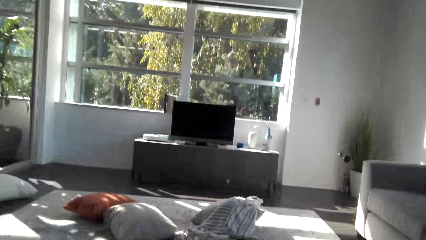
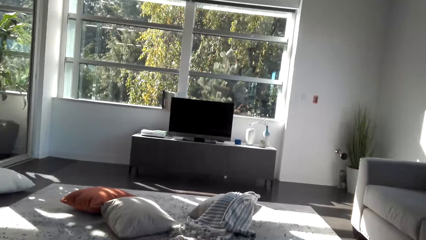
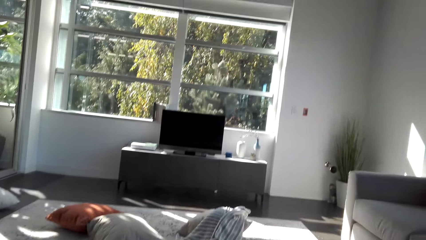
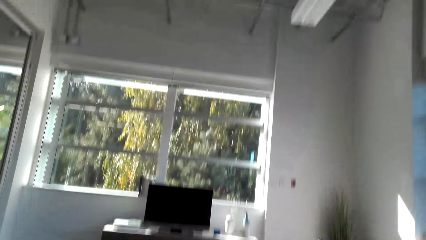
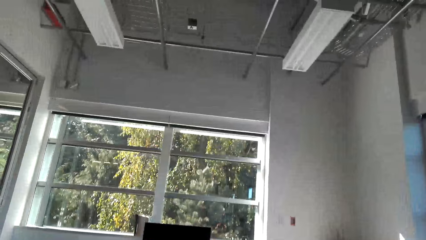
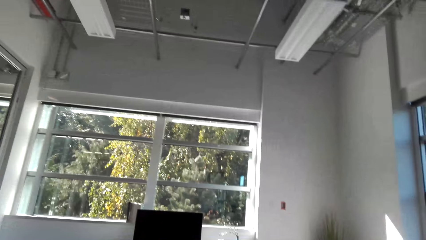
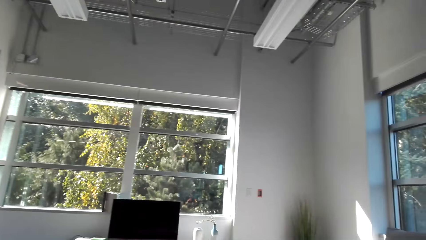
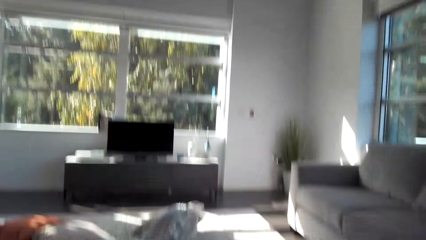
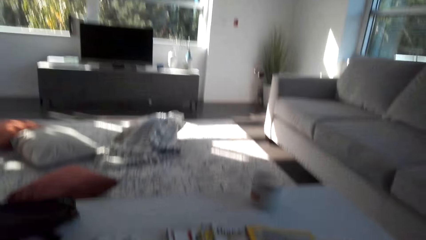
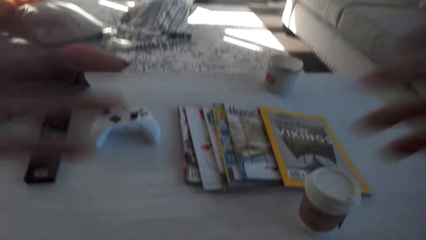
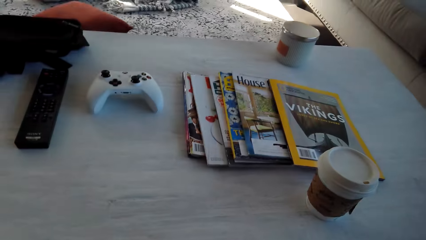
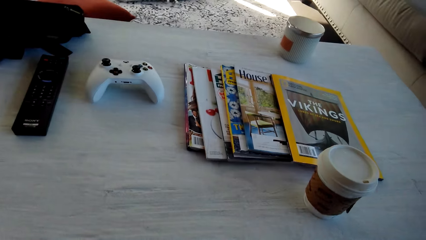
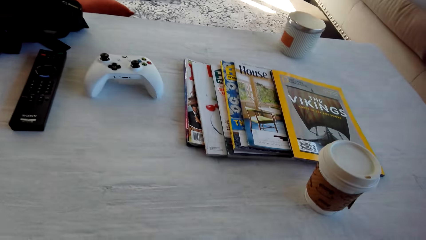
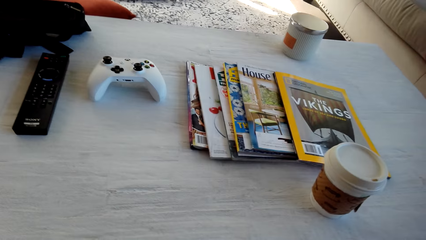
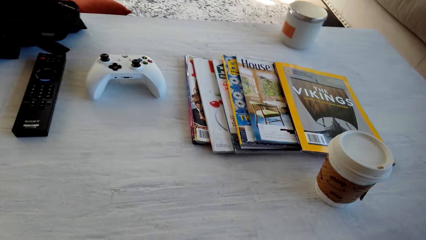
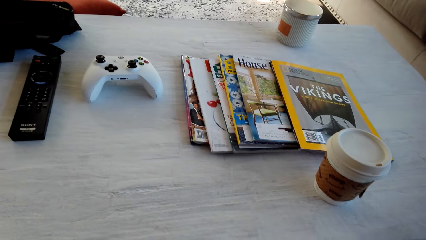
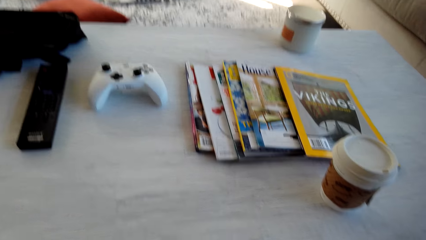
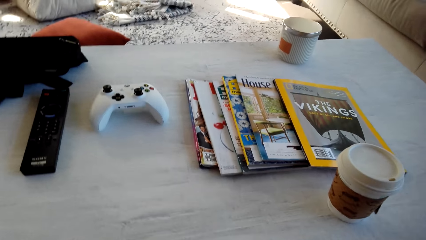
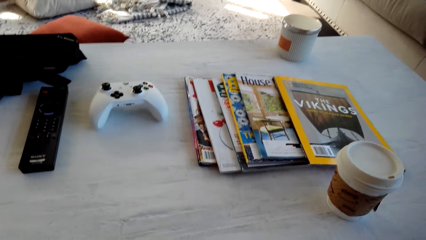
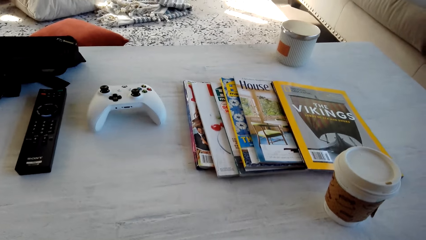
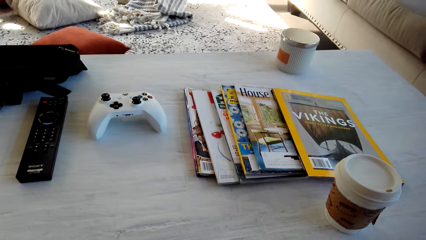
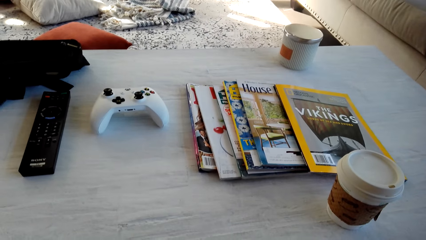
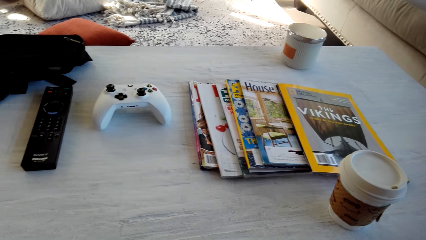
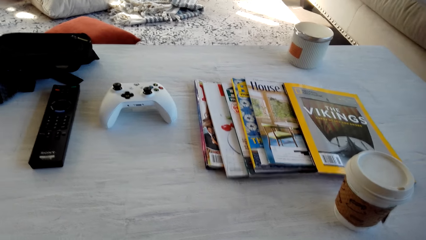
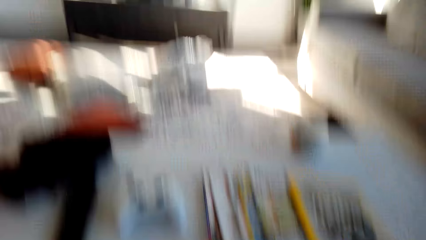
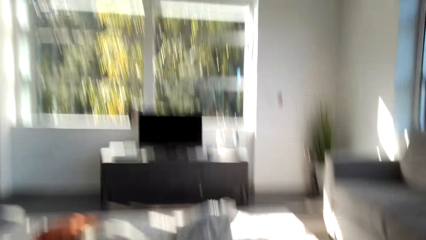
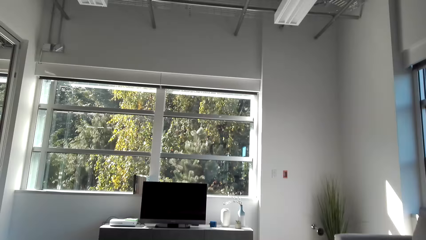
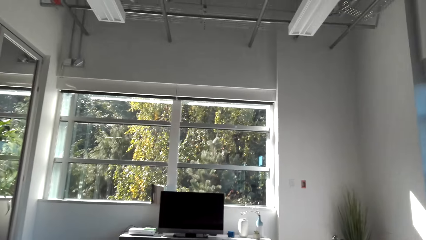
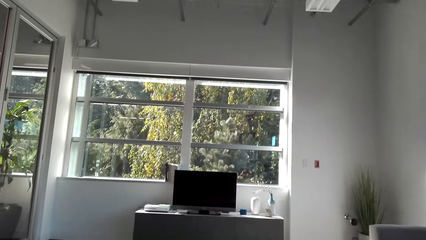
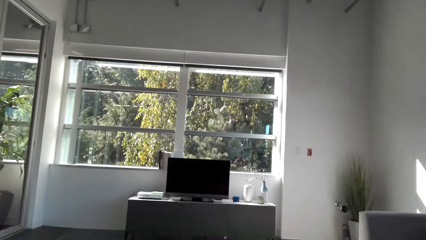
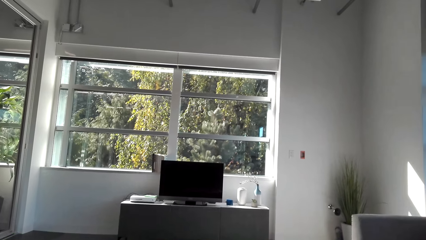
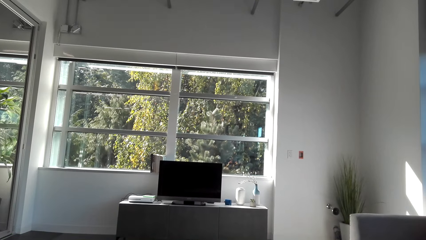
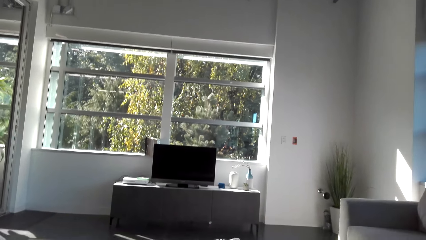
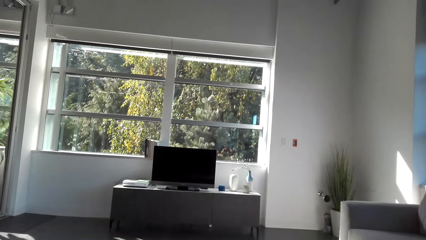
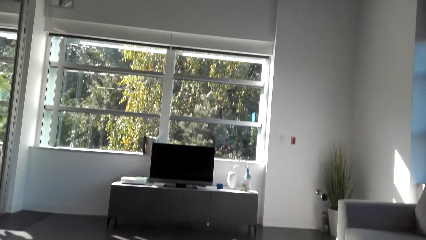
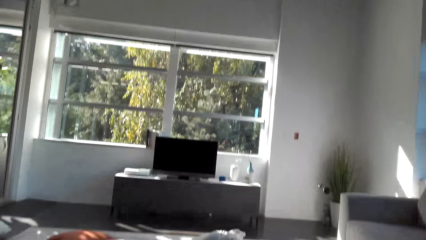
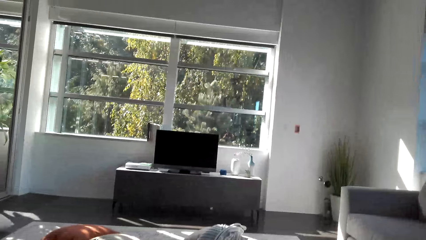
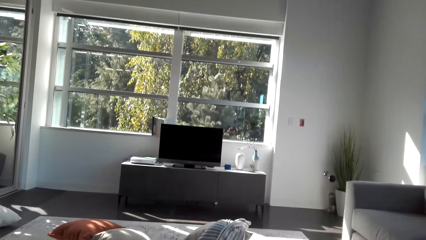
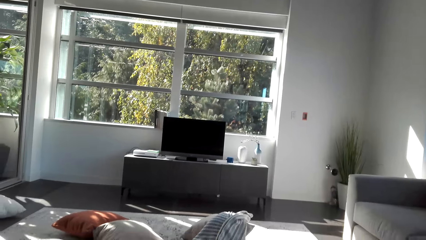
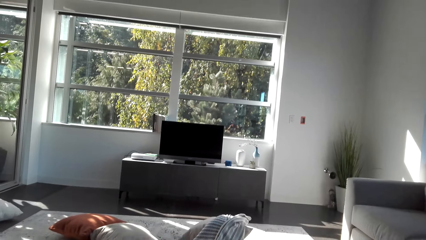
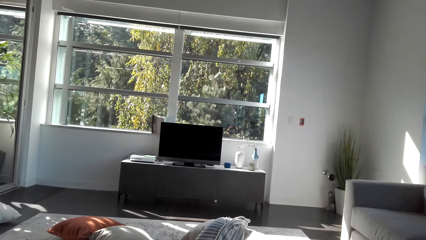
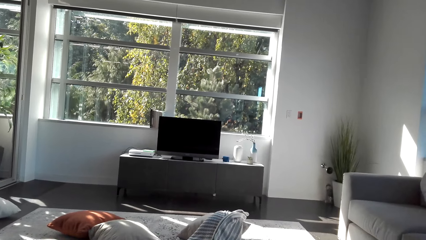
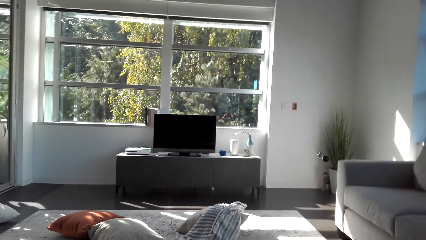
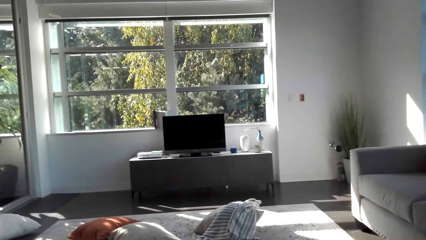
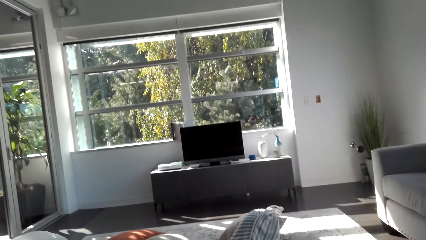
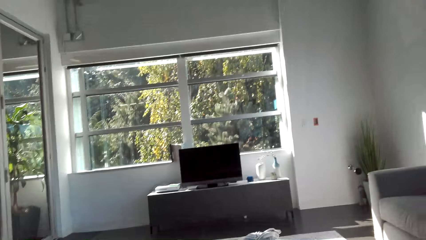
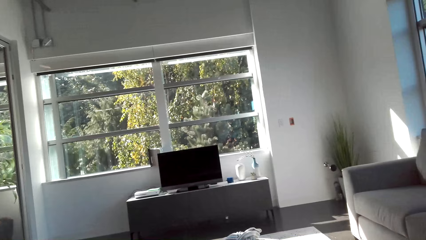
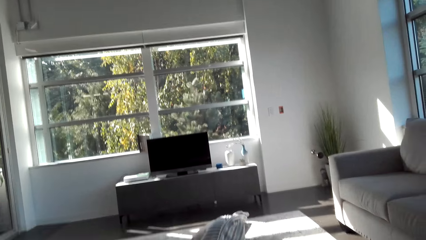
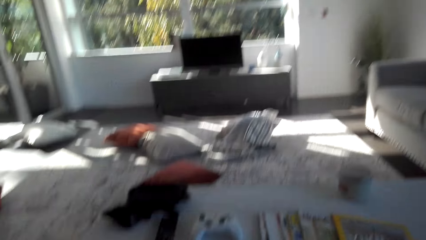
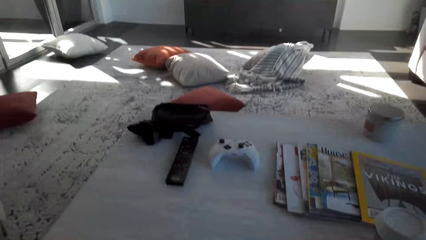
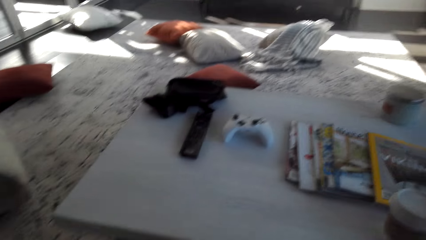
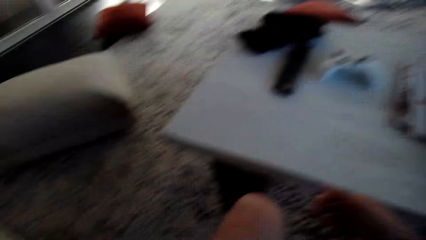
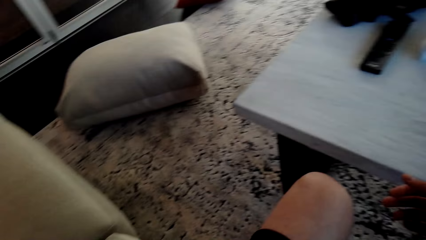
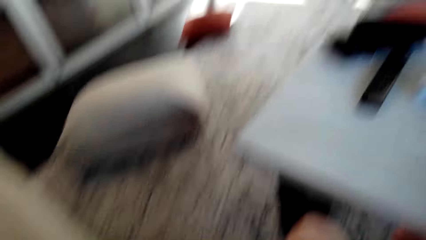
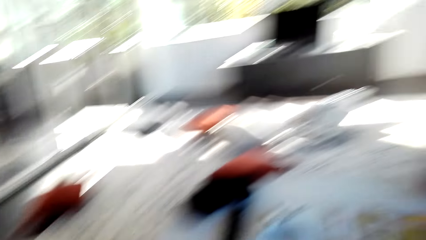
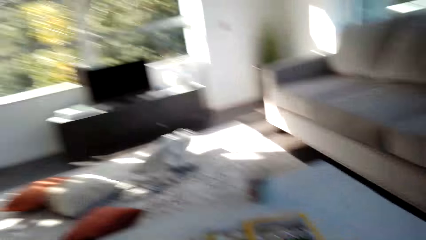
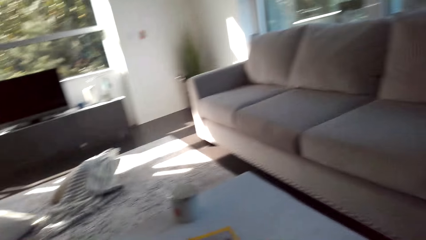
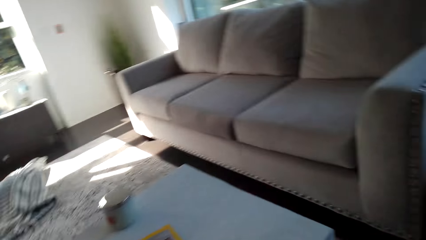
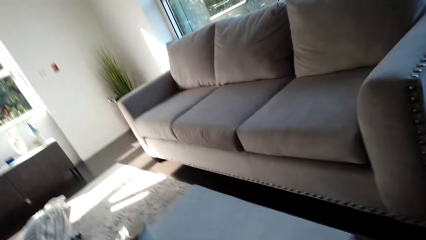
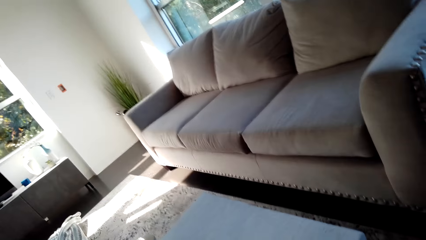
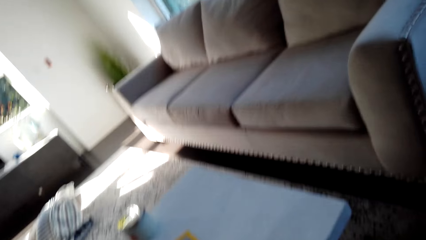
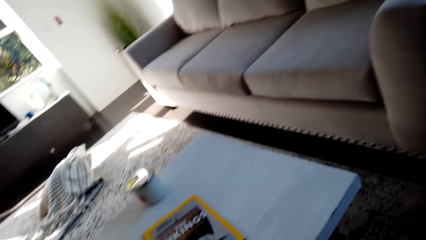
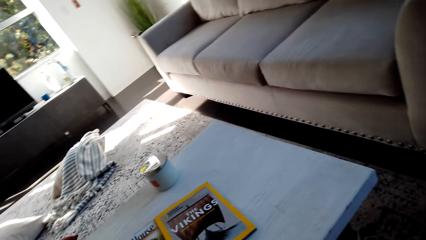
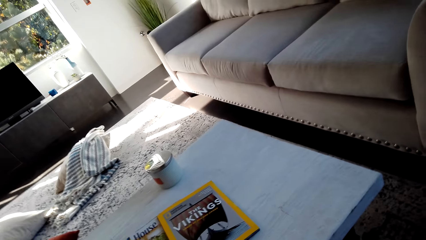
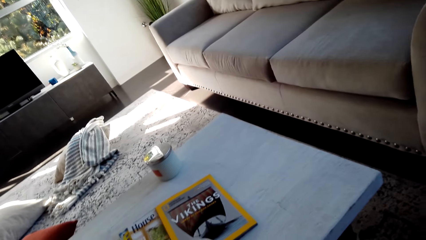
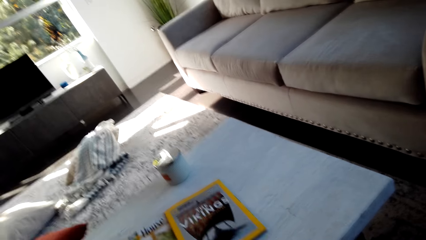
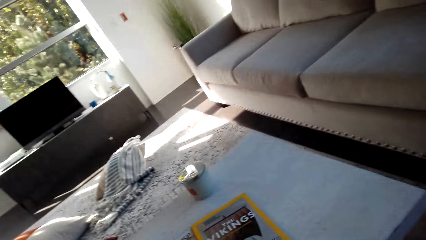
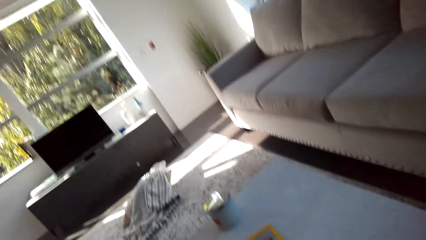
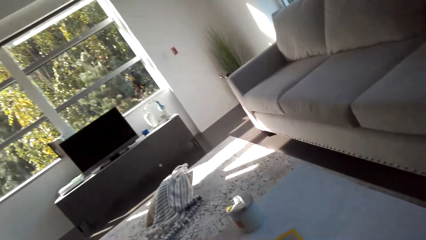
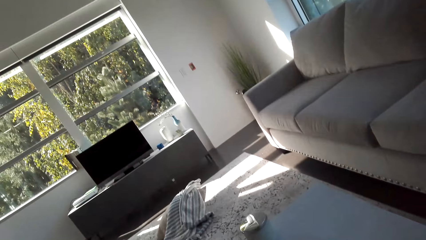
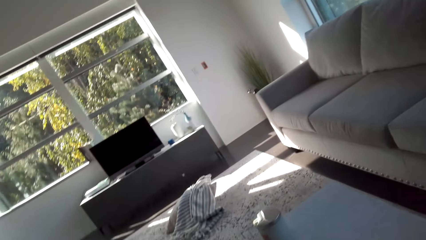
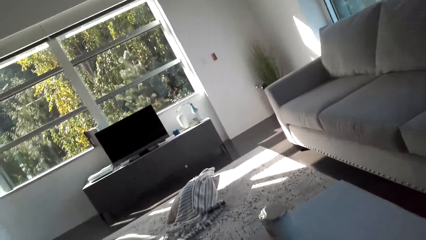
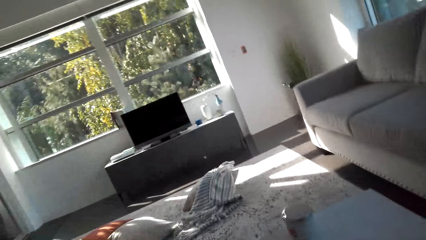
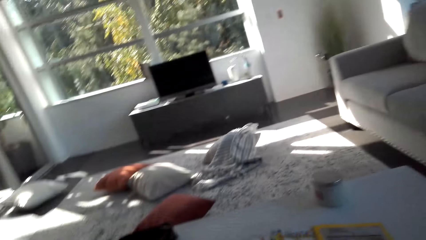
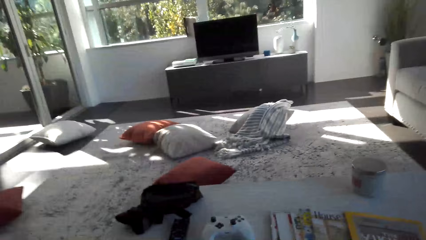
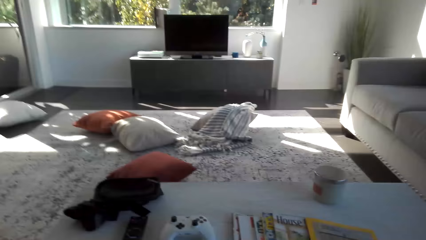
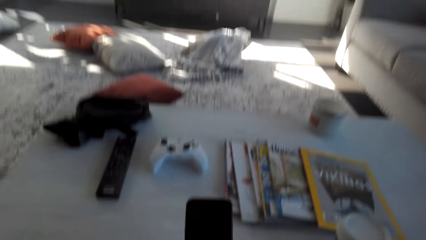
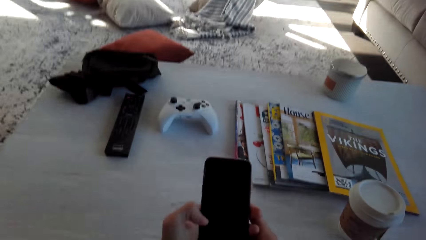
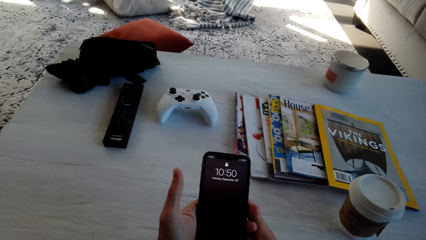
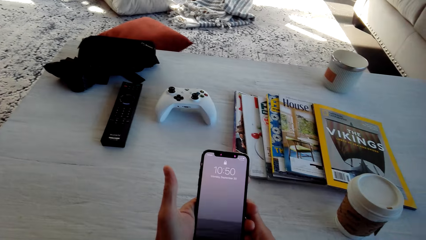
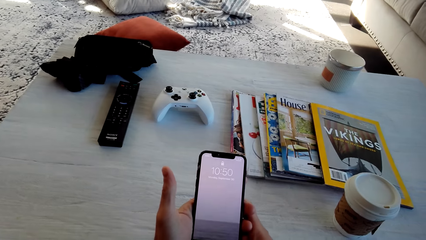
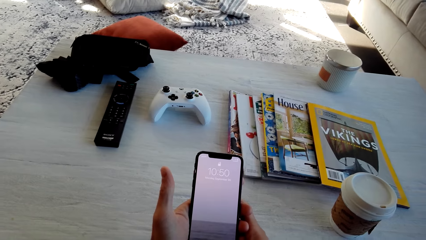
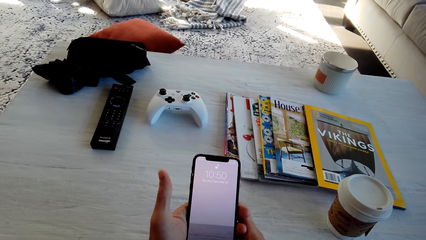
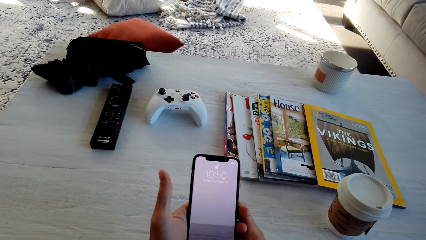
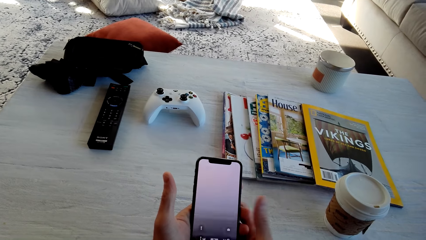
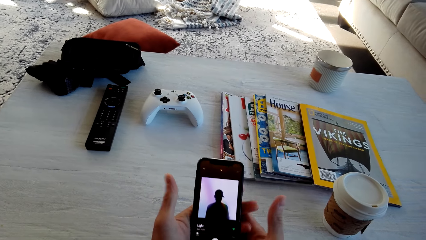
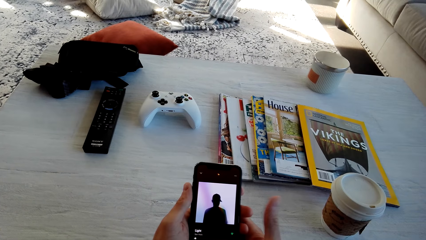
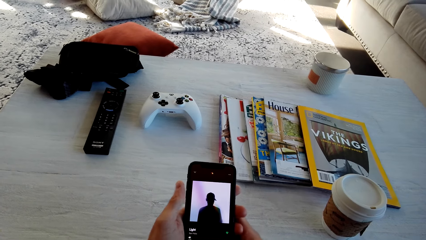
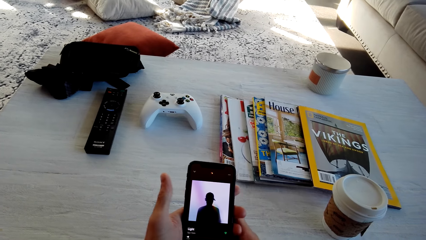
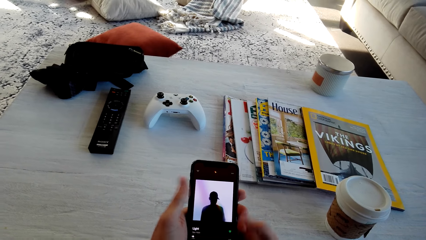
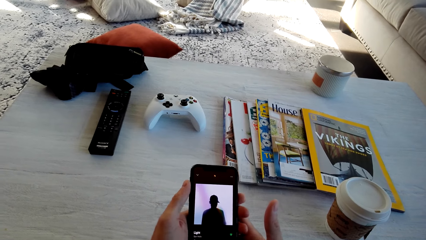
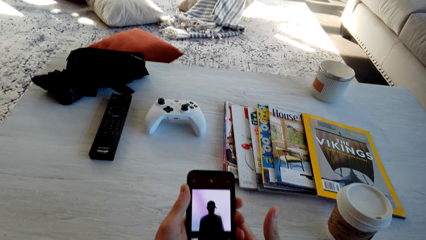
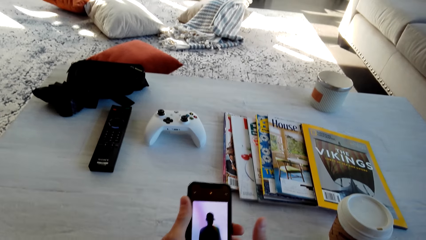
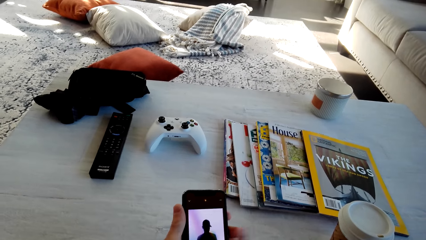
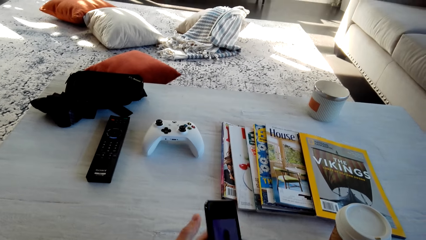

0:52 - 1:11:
The camera wearer puts down a coffee cup. They look around the room. They operate a phone.
